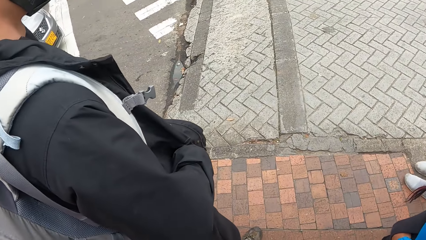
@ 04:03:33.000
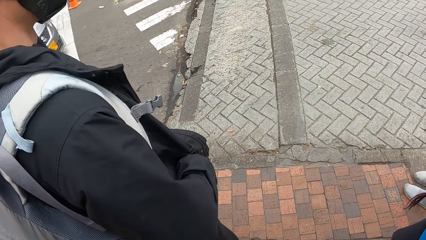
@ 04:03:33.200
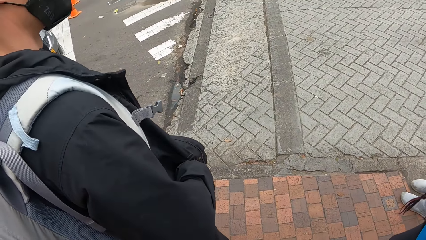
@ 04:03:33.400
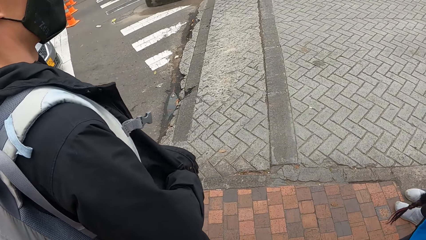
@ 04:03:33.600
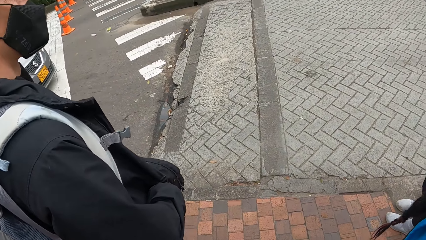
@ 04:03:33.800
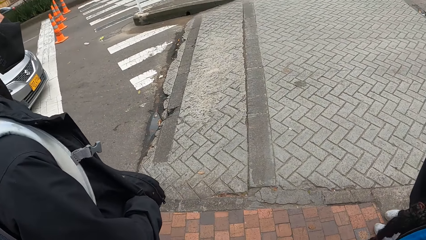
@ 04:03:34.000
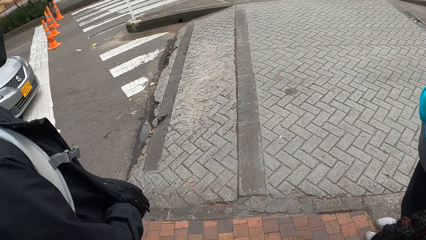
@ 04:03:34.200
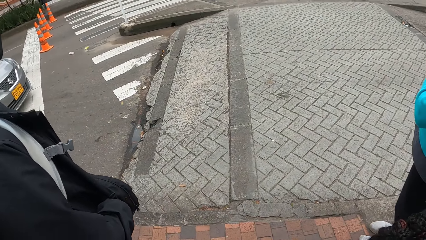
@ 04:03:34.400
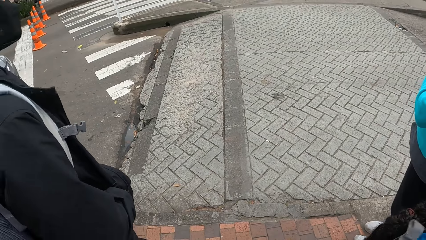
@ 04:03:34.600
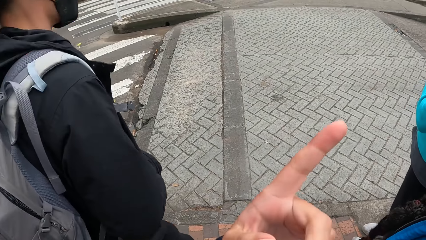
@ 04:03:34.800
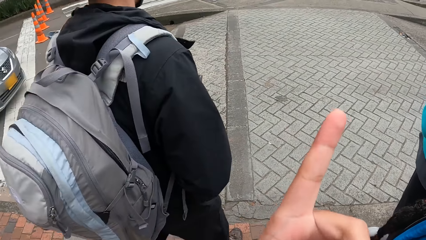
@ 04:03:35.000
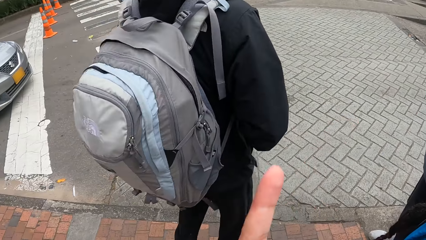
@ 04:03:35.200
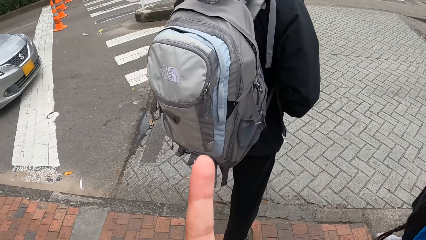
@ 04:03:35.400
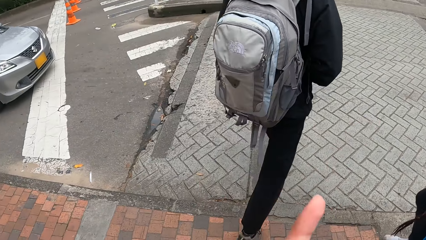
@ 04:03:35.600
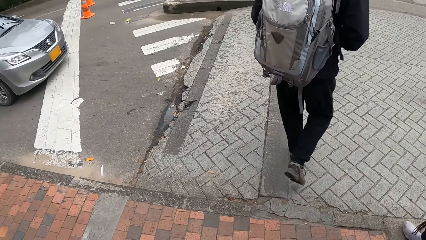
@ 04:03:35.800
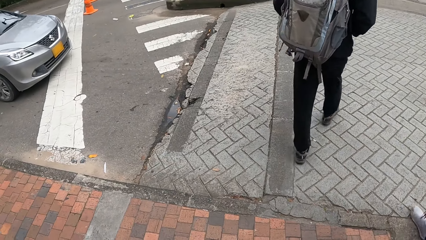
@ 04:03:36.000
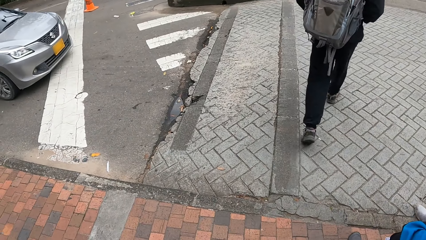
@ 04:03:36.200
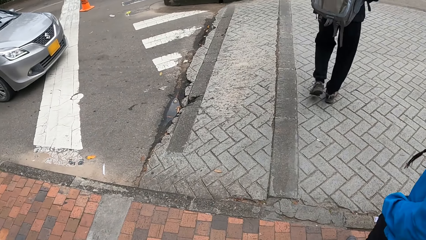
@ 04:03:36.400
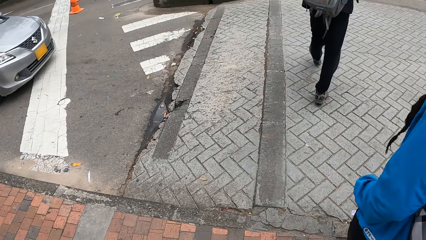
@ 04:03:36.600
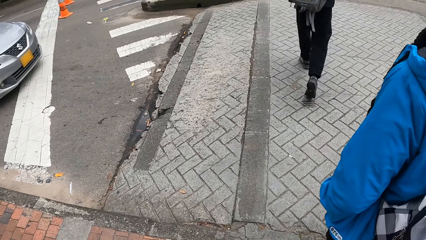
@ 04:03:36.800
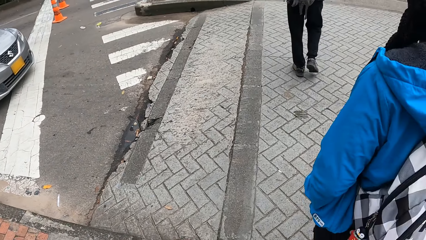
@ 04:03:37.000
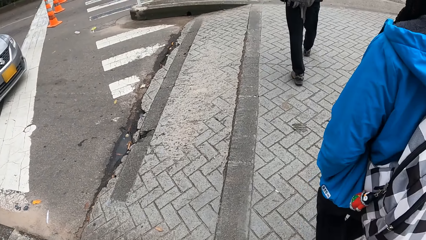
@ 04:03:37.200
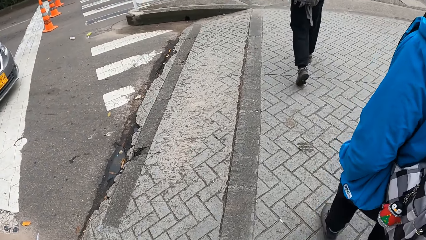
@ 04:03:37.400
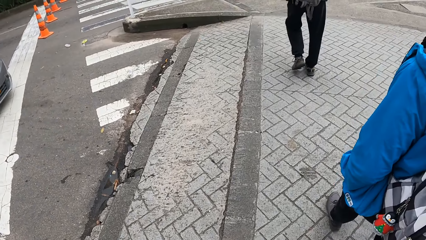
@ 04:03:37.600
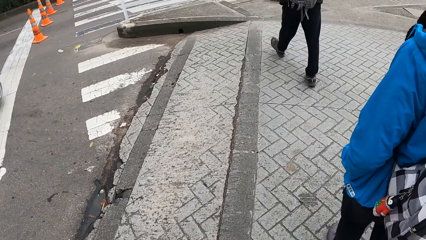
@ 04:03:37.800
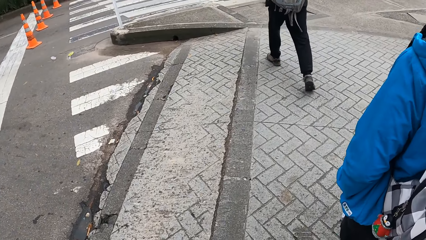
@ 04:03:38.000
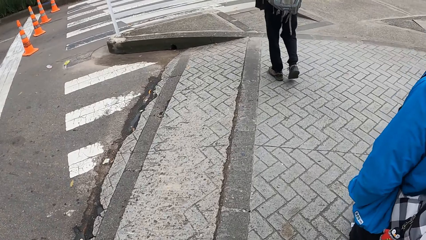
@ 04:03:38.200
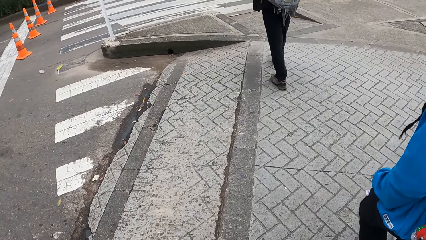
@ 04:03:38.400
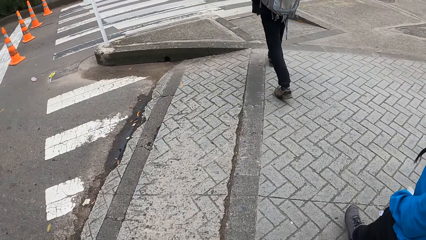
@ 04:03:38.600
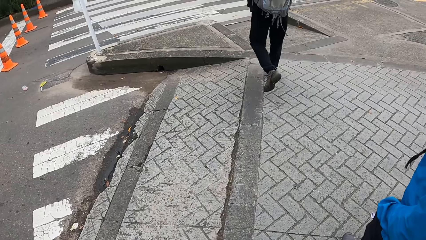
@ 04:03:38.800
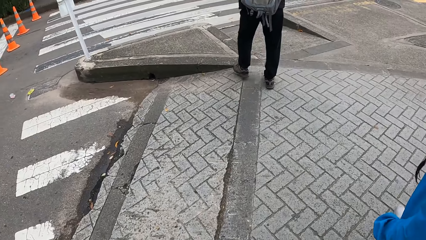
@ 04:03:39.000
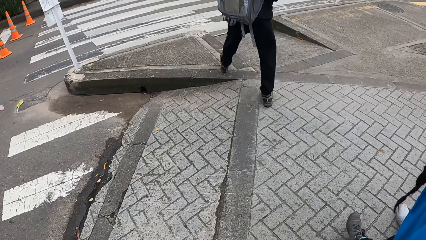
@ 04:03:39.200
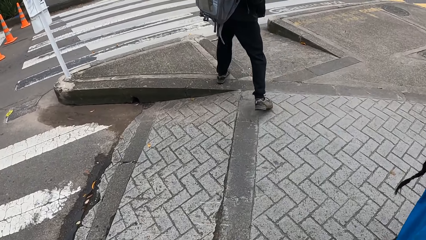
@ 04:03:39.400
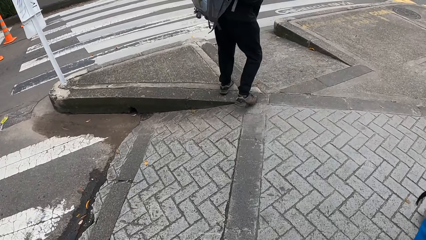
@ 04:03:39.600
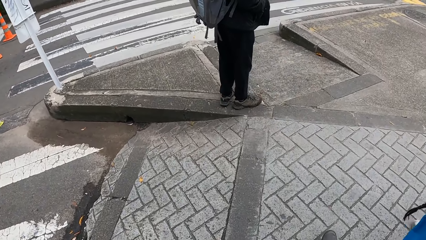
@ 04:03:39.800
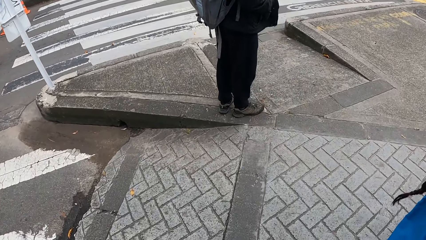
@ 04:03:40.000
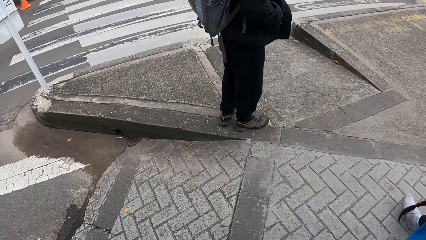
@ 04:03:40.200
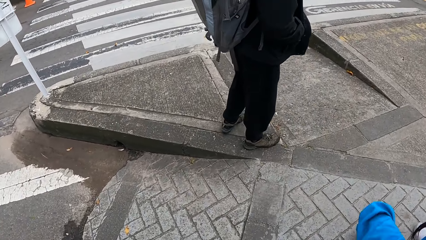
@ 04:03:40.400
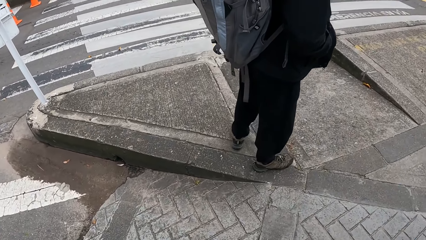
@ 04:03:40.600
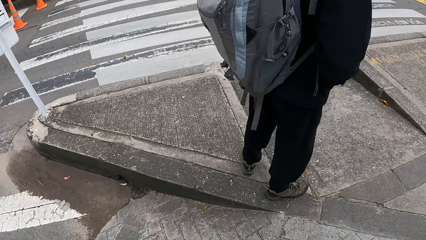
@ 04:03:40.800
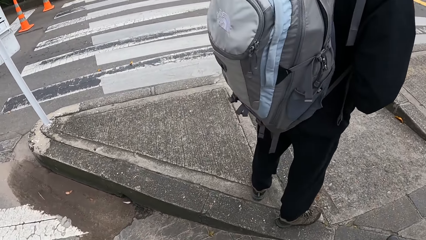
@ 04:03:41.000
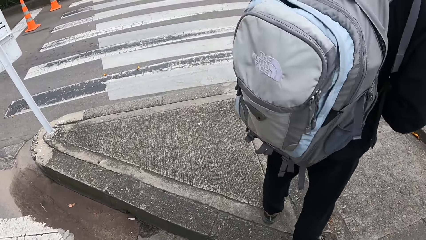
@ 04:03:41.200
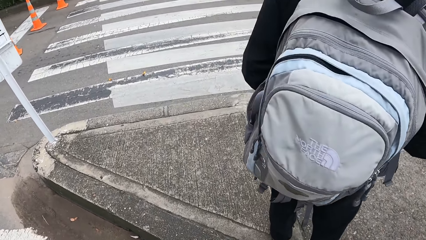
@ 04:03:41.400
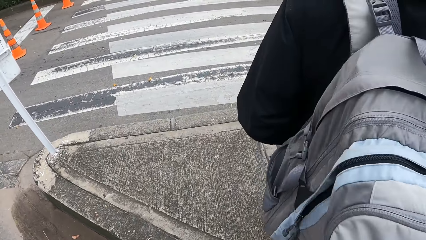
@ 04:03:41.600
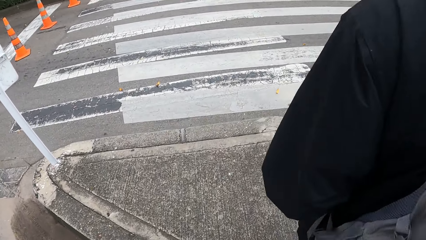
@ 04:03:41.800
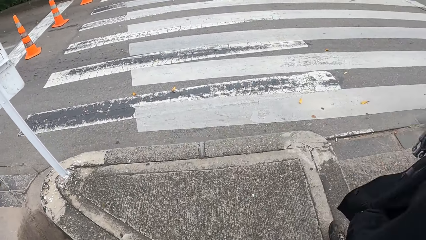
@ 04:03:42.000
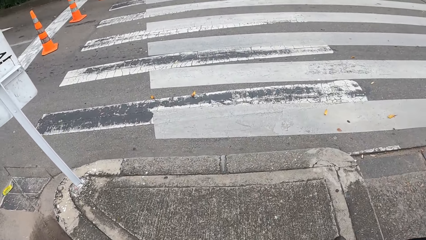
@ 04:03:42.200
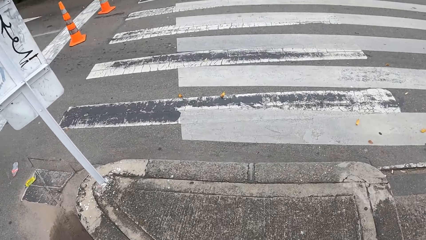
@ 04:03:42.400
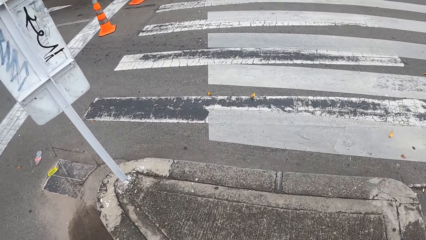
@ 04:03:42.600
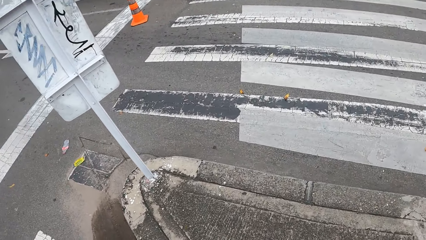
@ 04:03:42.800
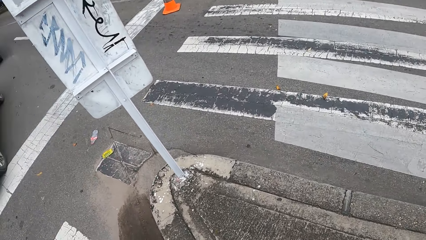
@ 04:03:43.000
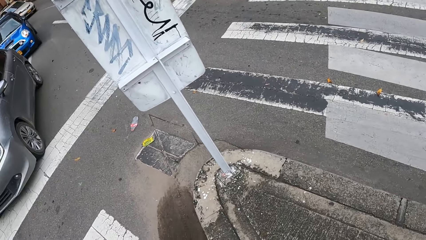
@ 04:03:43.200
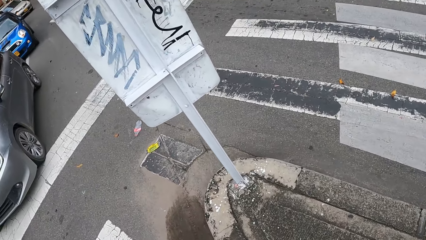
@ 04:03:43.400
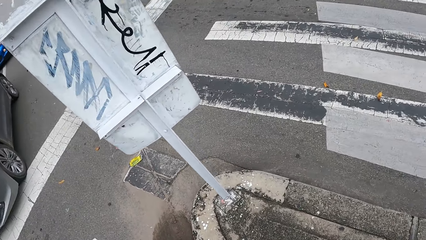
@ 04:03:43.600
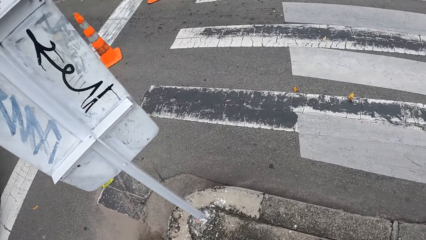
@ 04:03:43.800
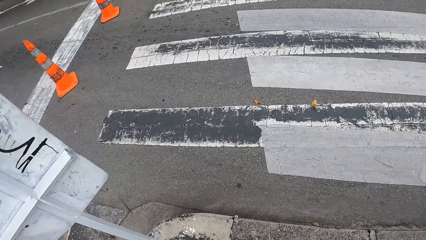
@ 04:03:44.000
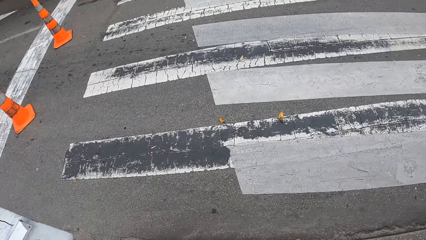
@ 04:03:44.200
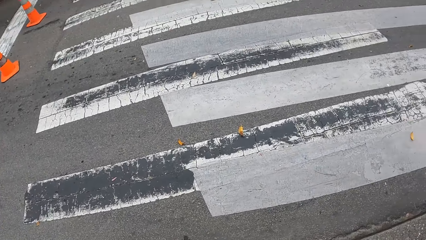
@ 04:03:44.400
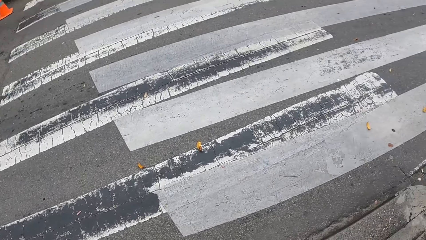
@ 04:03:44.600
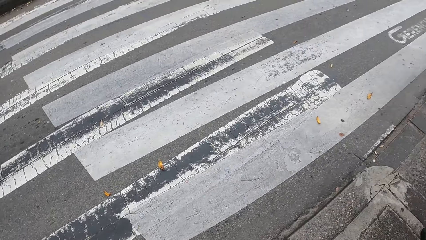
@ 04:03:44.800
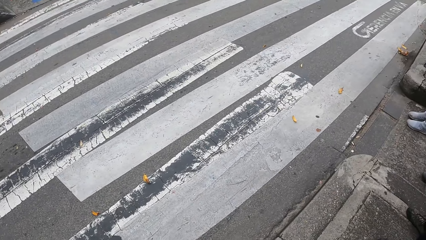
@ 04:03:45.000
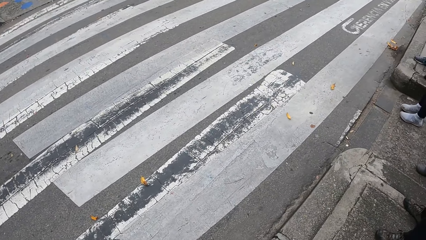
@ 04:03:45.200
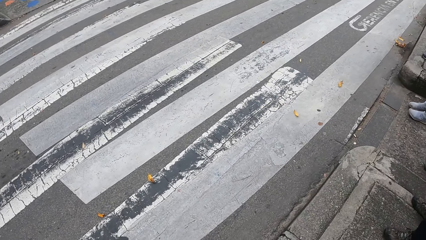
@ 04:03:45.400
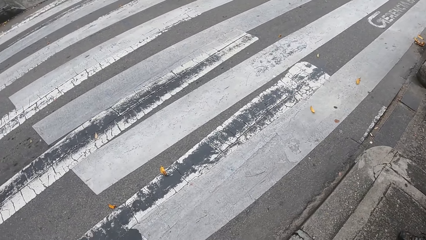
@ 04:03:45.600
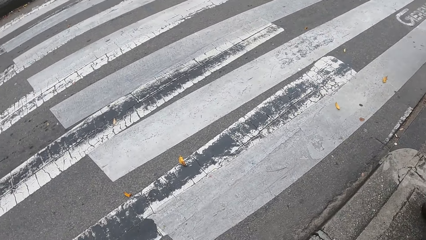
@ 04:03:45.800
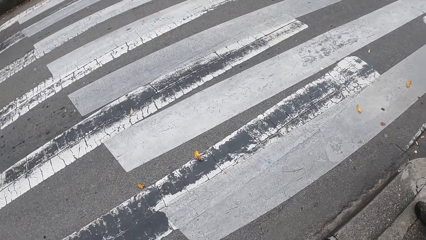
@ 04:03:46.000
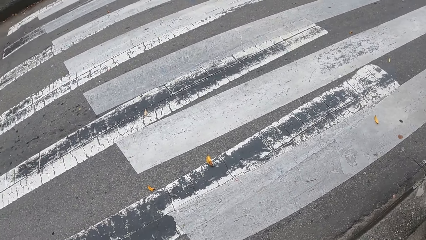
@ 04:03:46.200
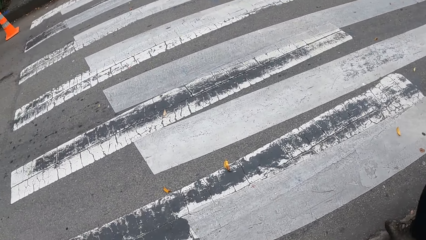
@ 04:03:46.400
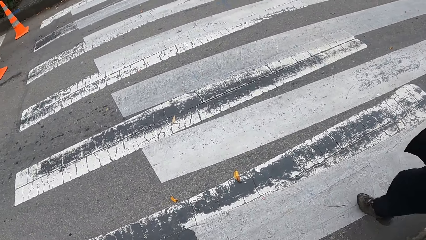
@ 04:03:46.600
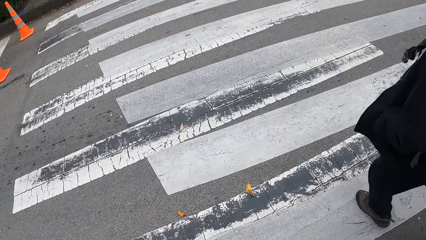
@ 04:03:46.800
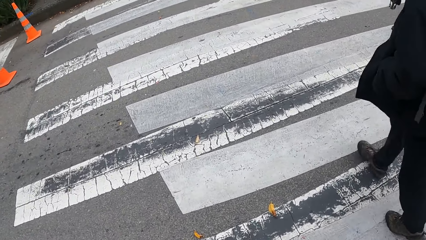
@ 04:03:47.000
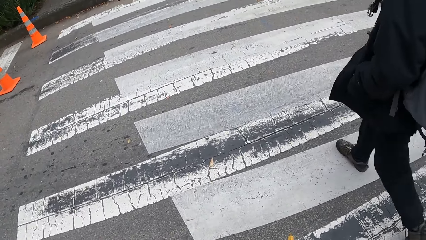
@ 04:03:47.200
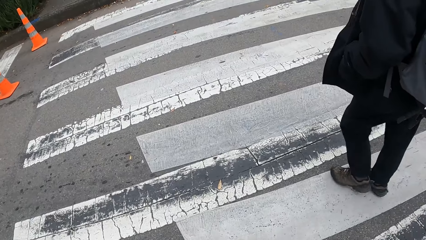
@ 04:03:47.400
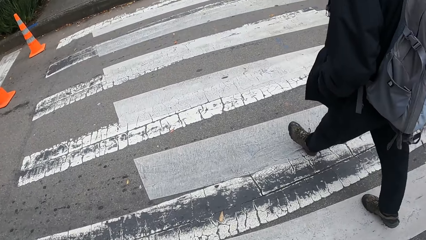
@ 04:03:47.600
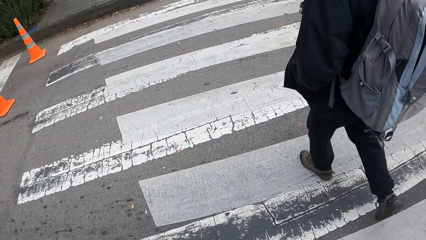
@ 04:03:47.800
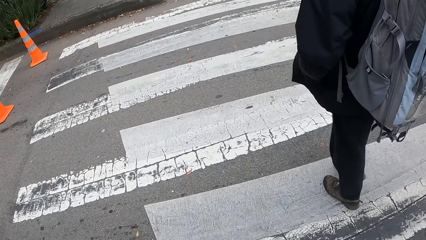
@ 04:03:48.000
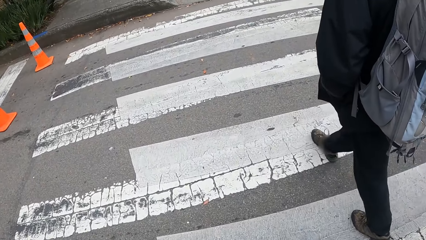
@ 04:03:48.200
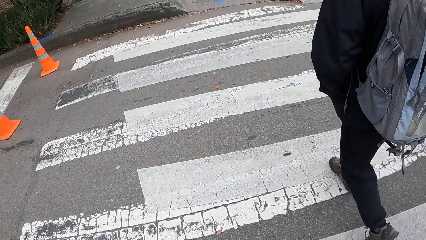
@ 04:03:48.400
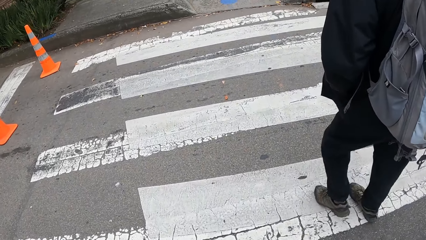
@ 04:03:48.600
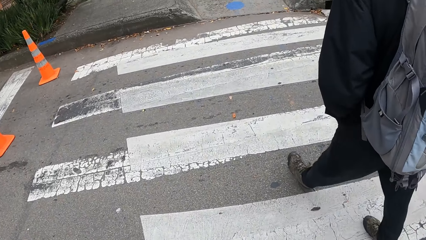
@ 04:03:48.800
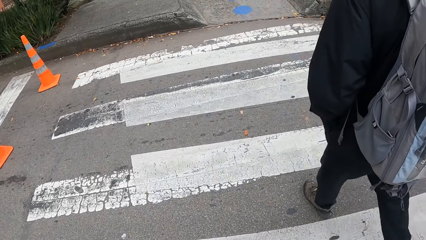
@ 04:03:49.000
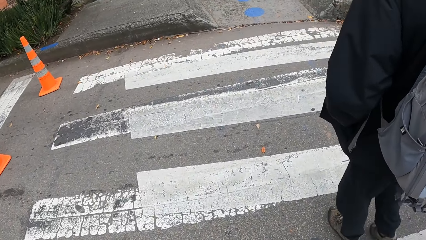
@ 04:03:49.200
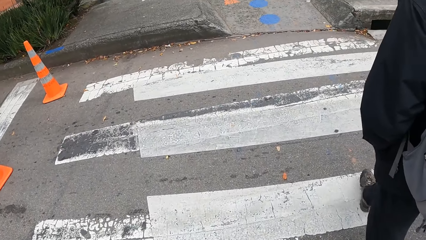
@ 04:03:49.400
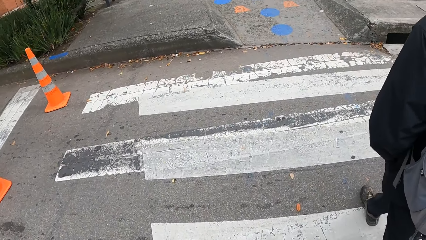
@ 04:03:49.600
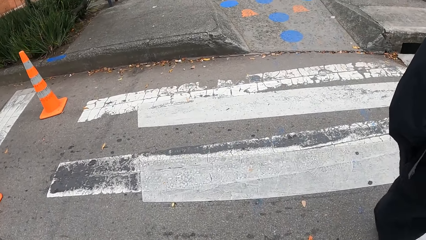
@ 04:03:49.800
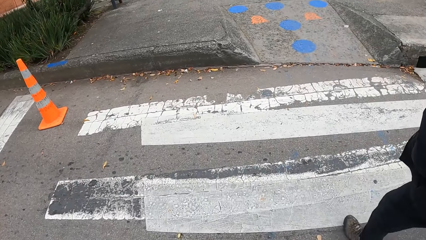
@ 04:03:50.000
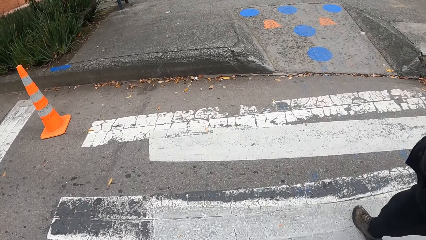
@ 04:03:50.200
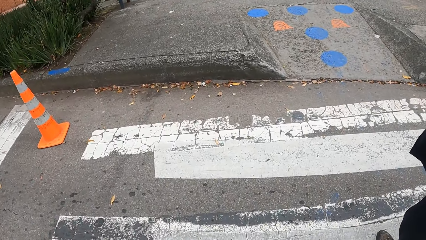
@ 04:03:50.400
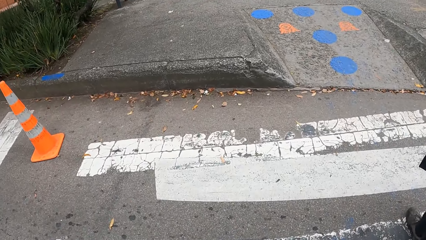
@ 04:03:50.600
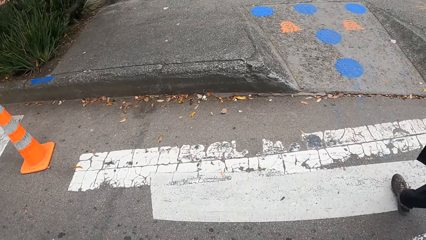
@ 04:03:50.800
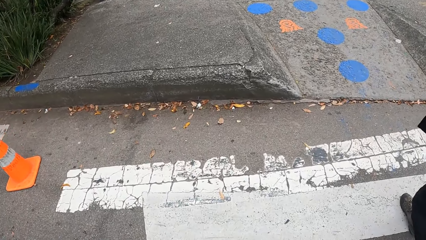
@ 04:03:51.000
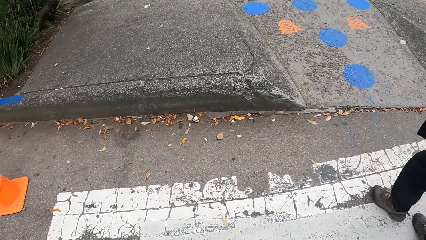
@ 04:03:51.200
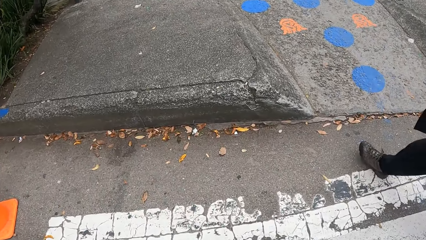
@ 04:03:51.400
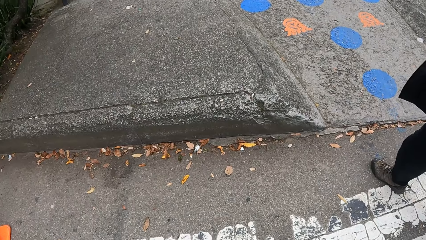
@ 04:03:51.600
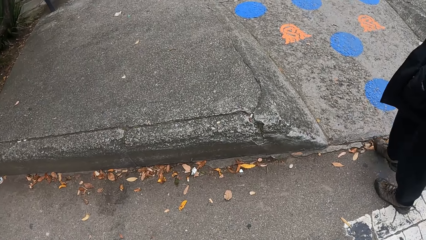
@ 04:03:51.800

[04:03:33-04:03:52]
A man crosses a road. Another man crosses the road. The camera wearer crosses the road. The first man crosses the road. The camera wearer crosses the road.
